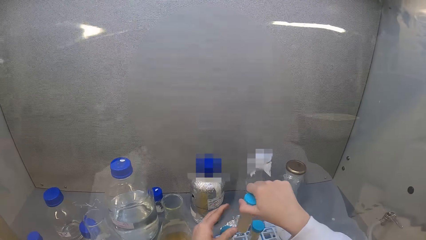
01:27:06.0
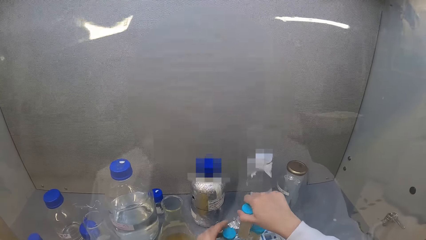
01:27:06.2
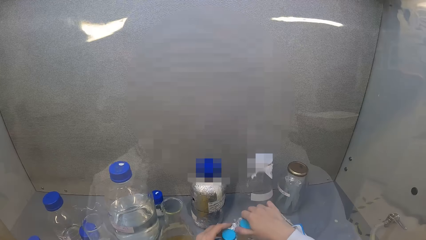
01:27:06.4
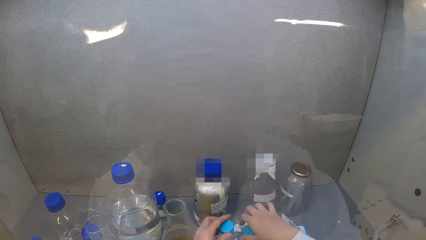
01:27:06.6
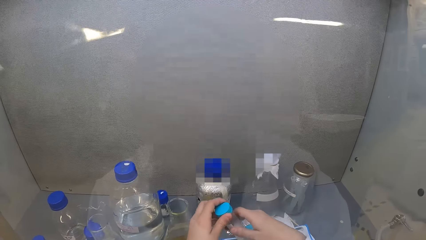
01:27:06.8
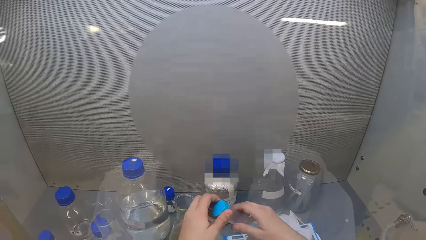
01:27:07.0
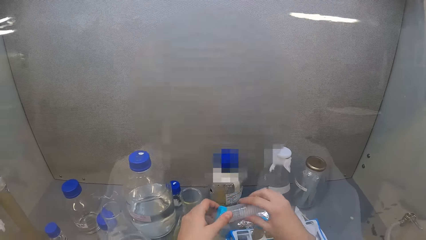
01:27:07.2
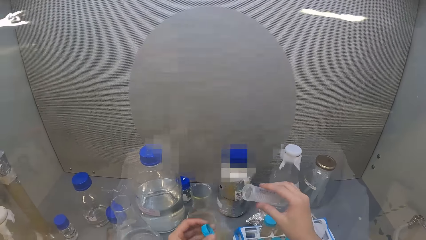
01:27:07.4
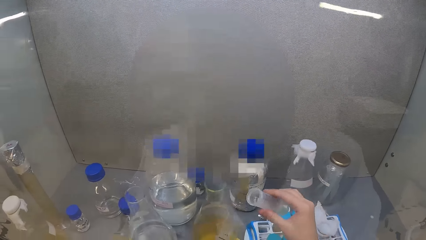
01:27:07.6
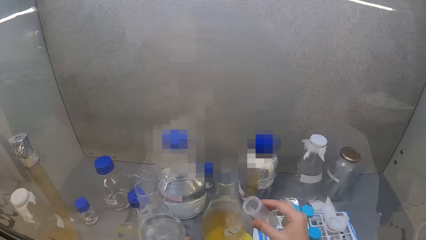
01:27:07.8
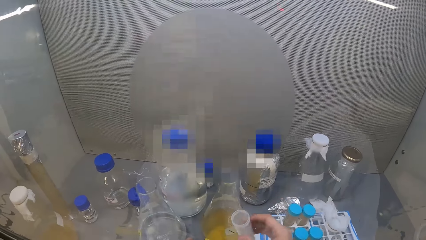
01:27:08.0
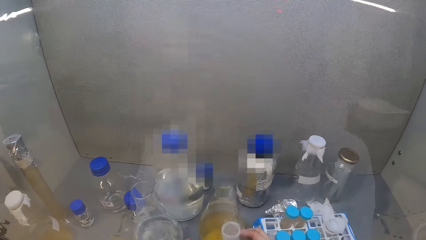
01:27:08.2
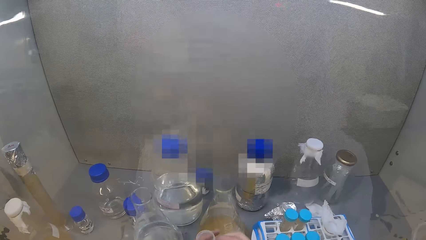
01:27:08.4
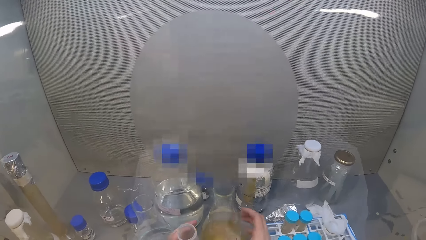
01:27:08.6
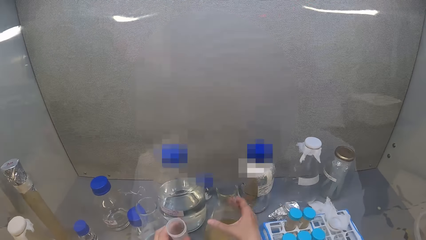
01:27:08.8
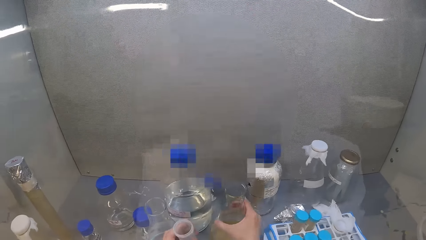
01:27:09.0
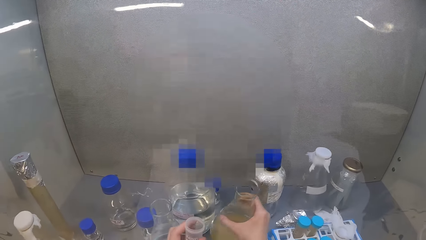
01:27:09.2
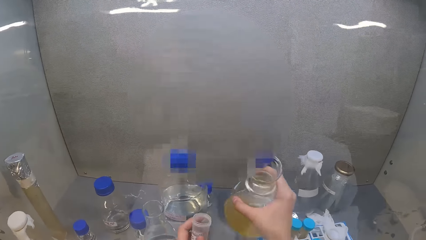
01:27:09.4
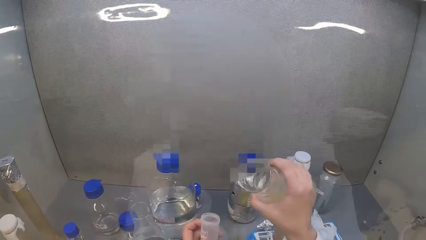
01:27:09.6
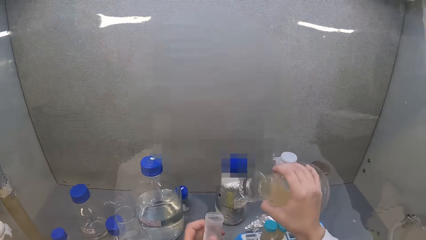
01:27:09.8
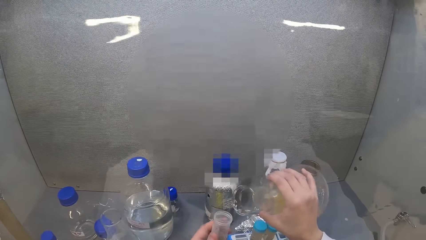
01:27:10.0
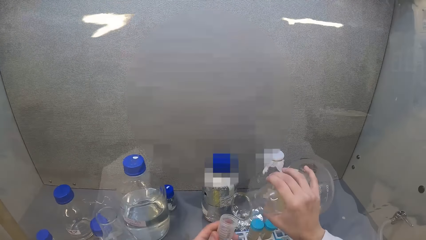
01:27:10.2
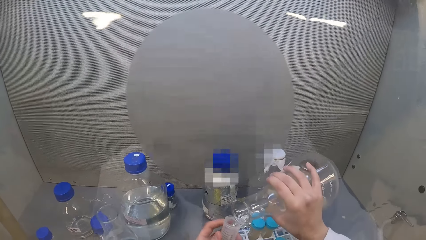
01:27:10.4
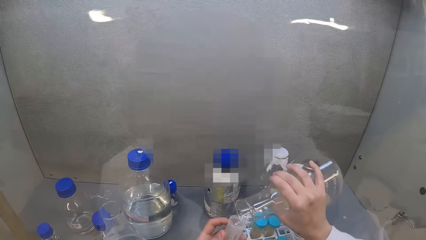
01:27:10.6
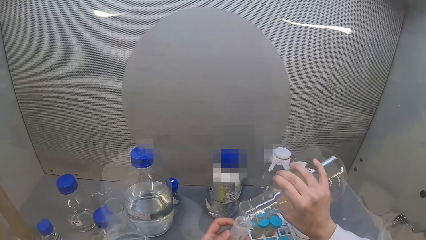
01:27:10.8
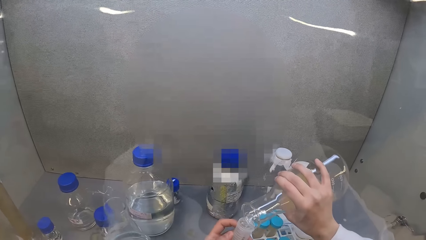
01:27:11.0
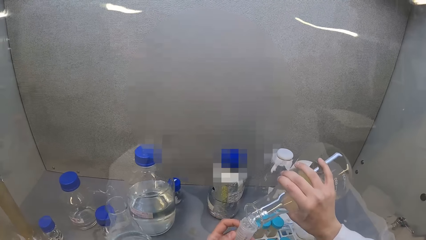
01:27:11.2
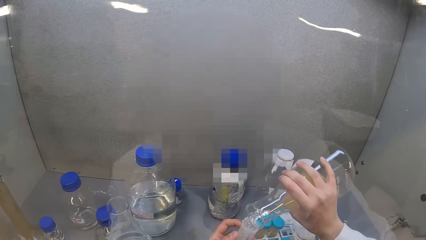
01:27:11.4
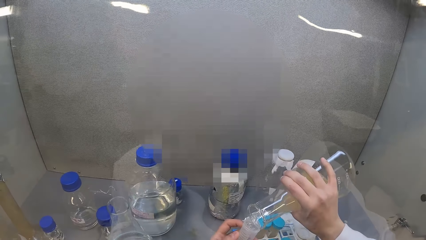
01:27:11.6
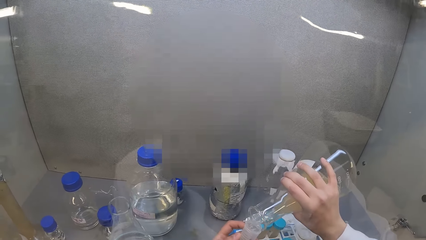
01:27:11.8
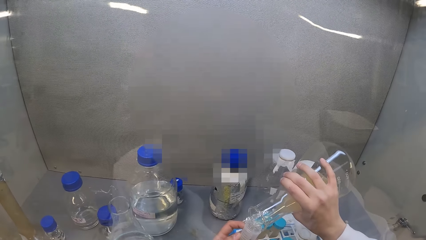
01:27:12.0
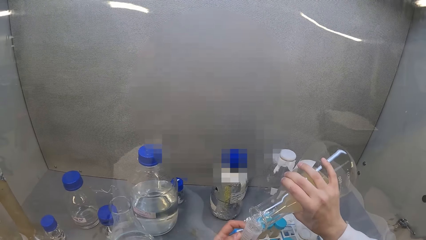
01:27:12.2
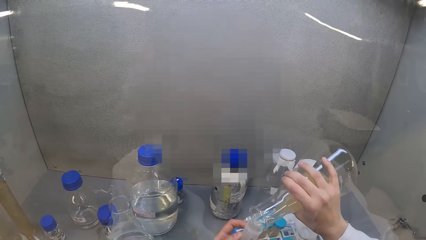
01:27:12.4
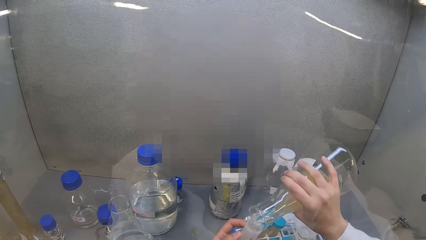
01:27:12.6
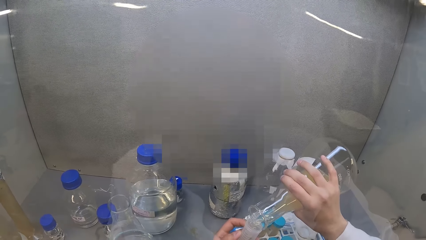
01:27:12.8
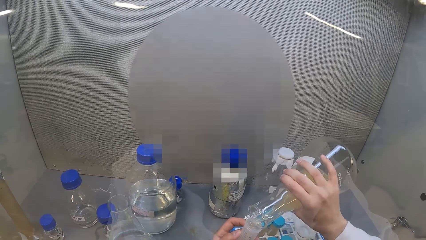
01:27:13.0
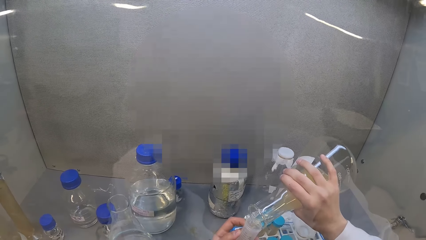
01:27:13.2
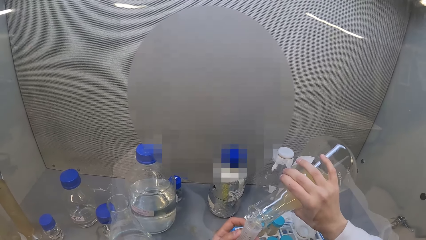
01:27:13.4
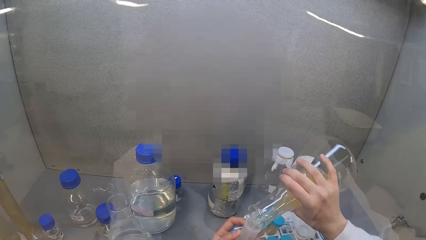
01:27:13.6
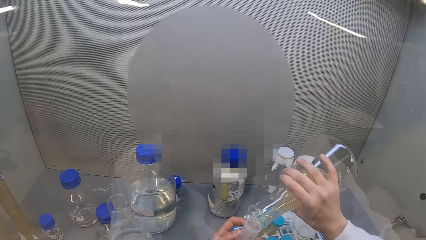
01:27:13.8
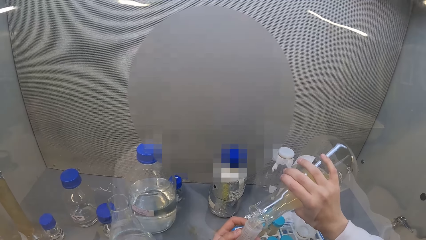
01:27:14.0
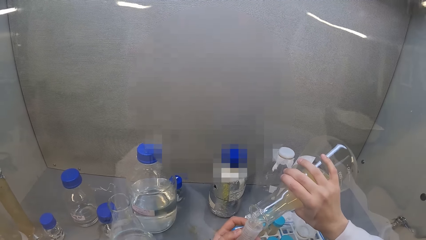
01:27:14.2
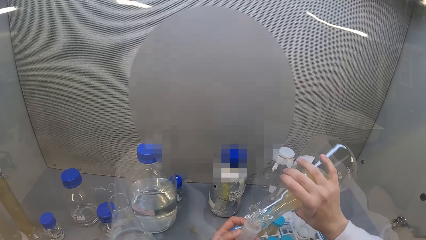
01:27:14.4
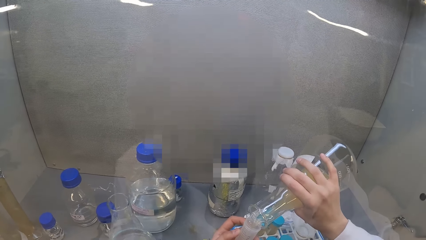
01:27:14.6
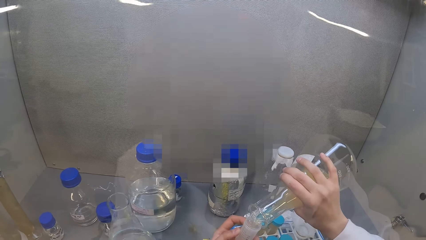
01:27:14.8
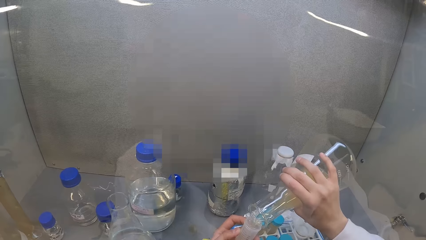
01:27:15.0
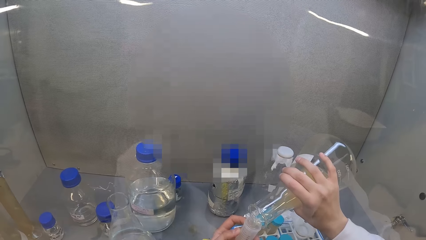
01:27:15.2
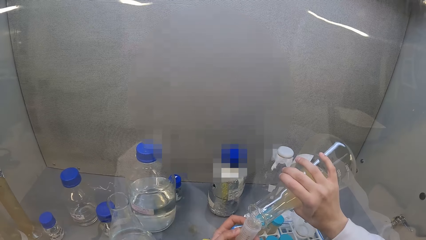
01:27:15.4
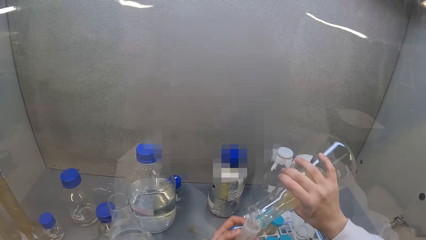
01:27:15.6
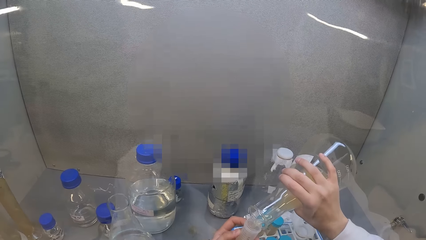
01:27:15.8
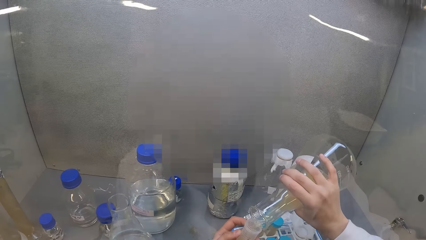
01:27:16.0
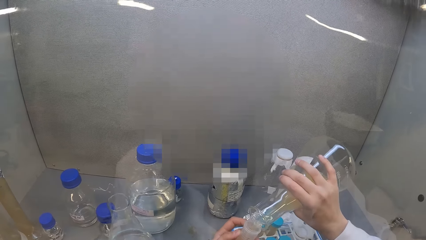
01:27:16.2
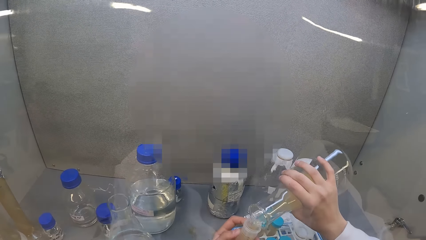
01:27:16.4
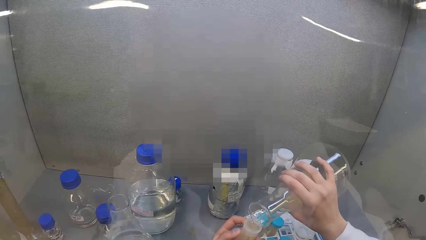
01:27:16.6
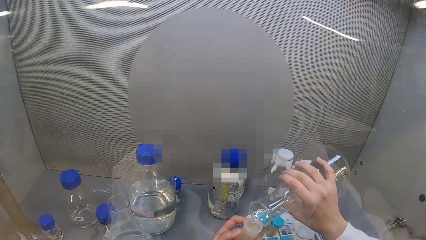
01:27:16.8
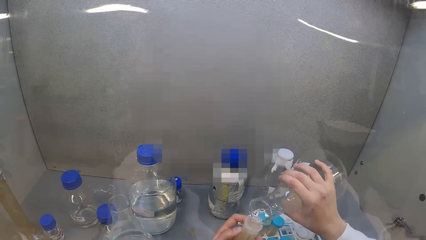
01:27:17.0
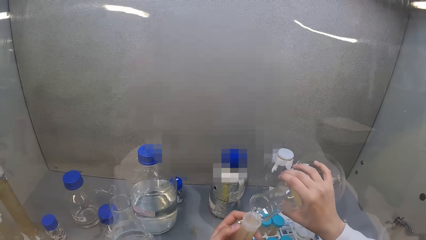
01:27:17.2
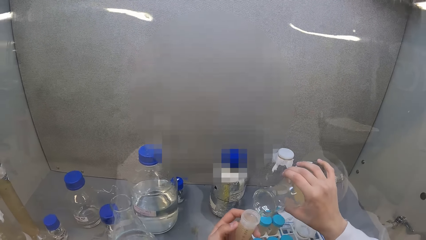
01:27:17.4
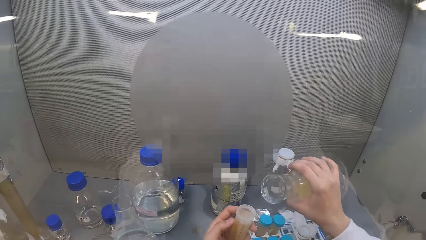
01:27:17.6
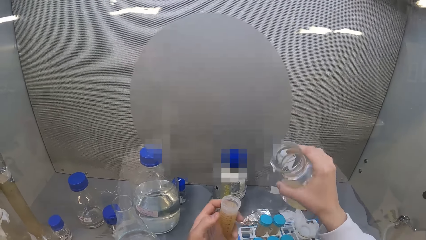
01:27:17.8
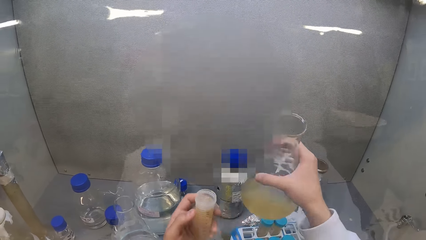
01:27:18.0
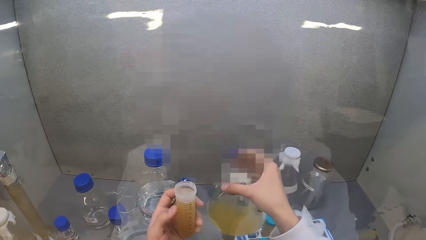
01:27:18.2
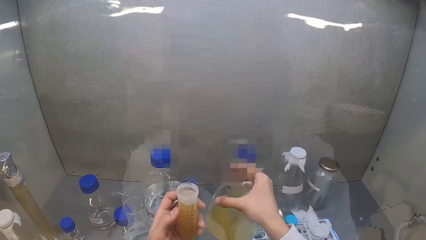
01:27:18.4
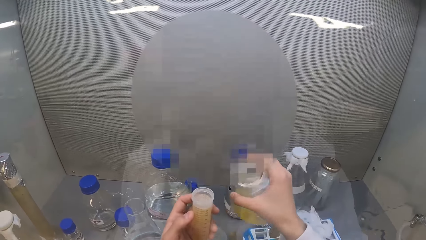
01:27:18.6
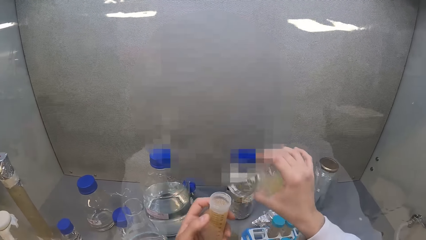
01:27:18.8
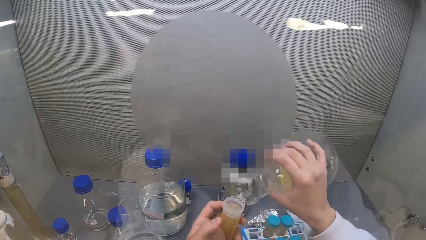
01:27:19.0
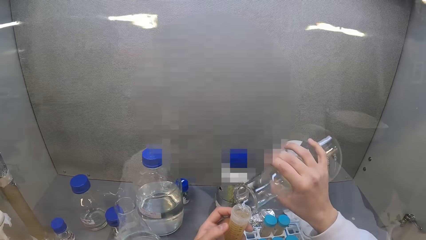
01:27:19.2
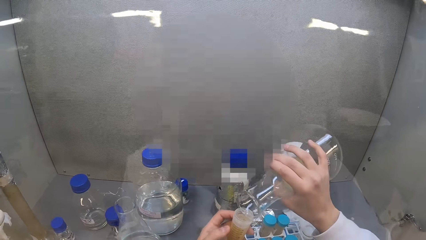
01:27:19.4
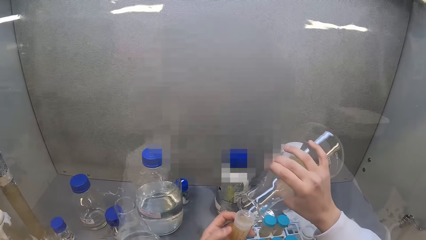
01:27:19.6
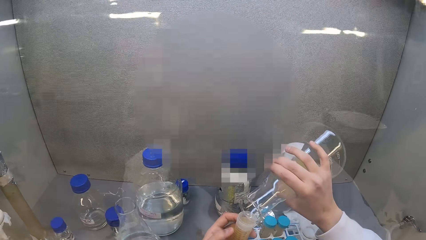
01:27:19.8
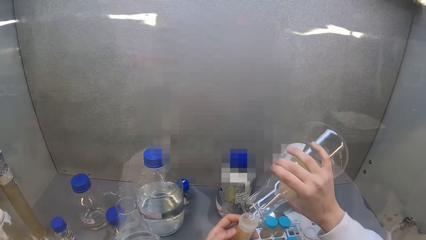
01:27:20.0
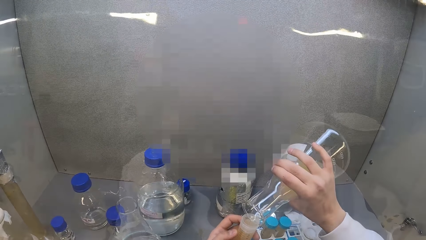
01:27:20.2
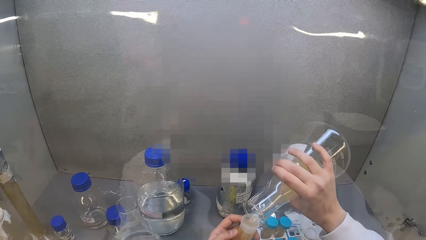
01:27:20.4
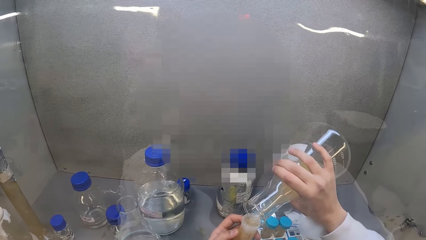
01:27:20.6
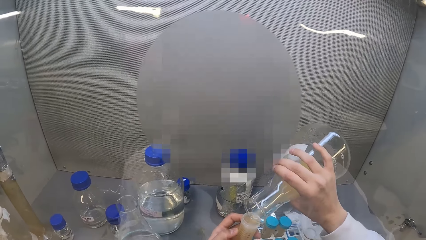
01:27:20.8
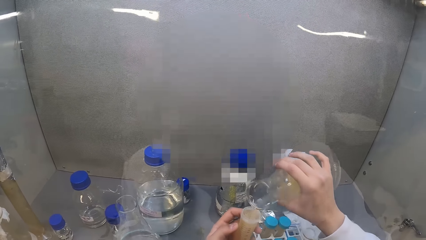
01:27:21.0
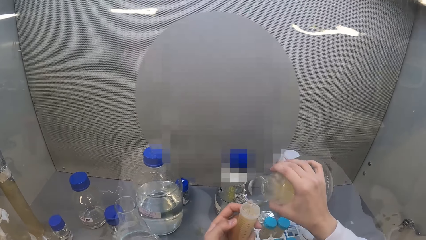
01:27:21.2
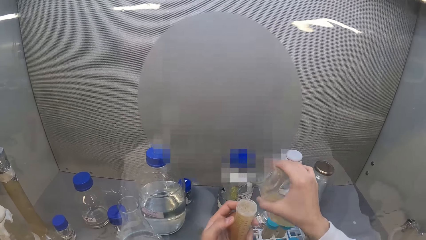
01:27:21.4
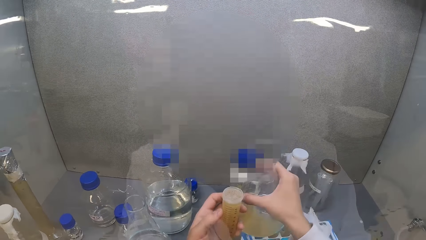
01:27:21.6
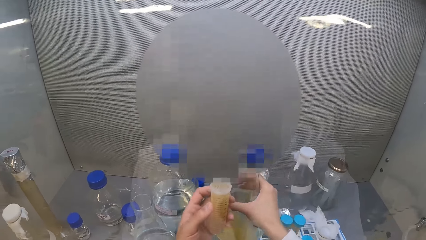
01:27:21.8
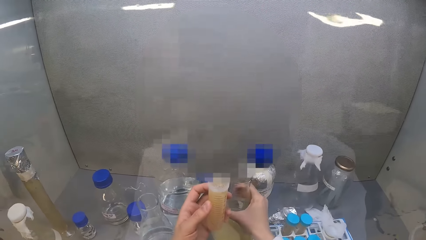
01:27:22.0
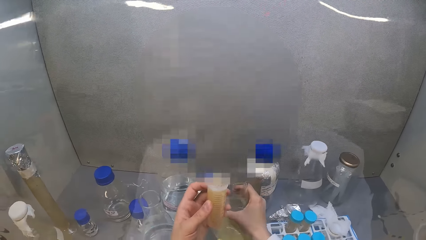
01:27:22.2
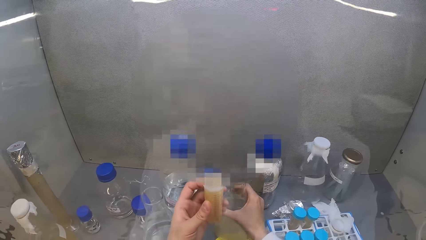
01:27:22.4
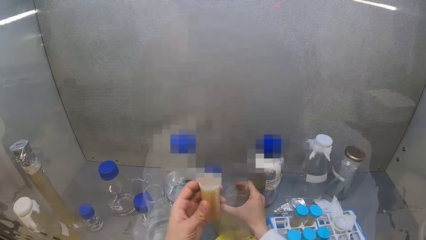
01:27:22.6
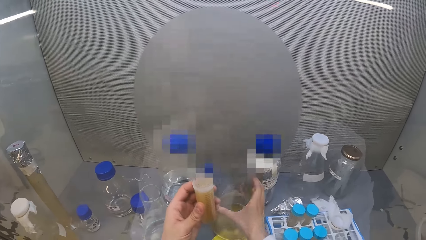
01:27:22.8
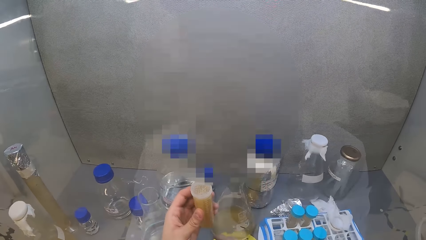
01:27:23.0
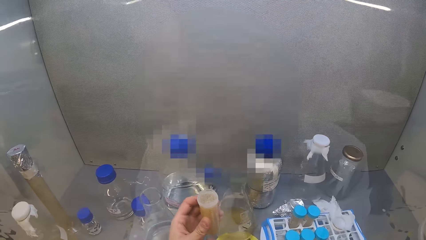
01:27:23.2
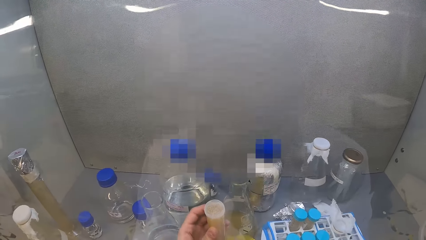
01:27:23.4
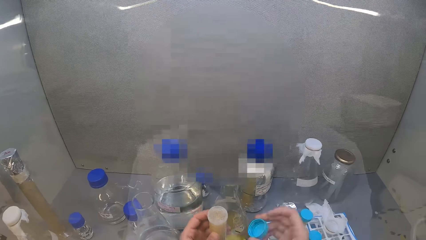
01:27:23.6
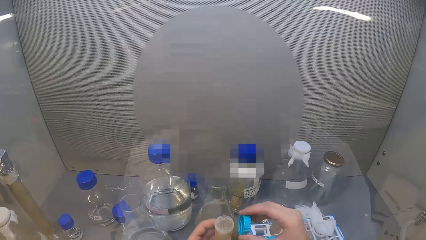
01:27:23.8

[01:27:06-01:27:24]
The camera wearer puts the centrifuge tube in the rack. They pick a centrifuge tube. They put a lid on the cabinet. They open the centrifuge tube. They pick the lab beaker from the cabinet. They put the liquid in the centrifuge tube. They add the liquid in the centrifuge tube. They put the lab beaker in the laminar flow cabinet.
